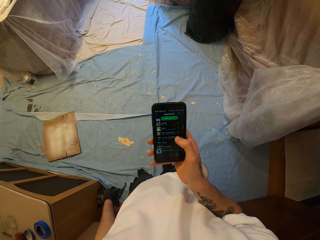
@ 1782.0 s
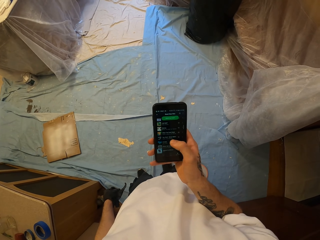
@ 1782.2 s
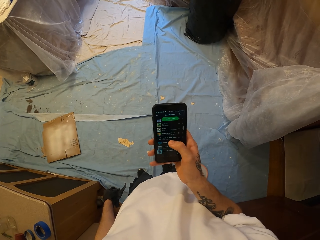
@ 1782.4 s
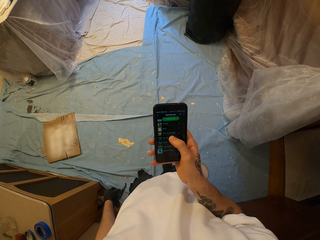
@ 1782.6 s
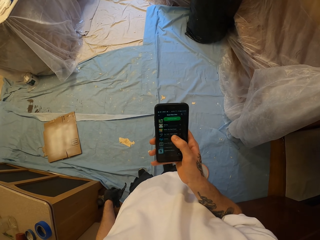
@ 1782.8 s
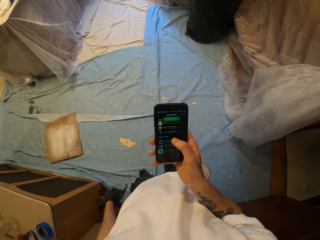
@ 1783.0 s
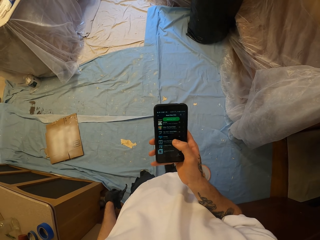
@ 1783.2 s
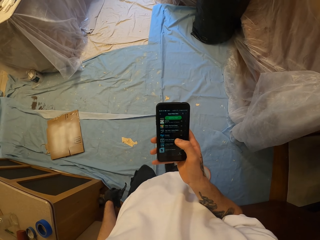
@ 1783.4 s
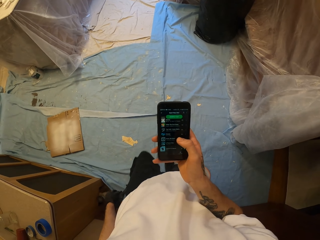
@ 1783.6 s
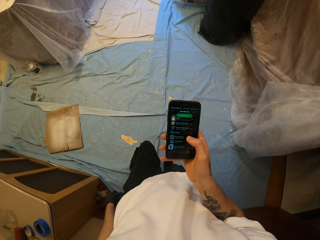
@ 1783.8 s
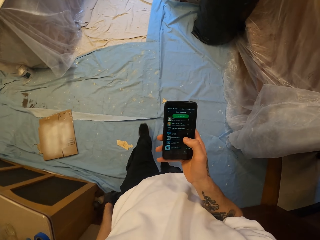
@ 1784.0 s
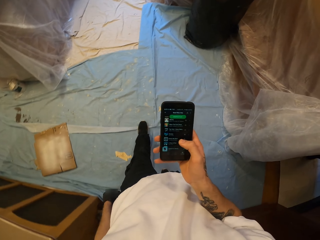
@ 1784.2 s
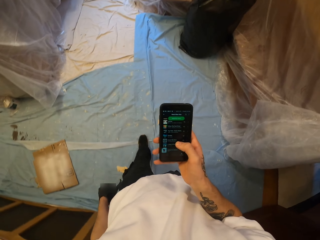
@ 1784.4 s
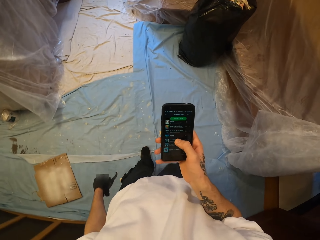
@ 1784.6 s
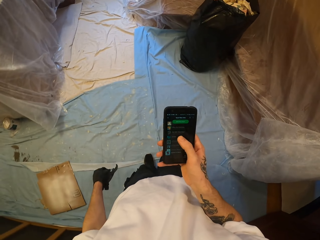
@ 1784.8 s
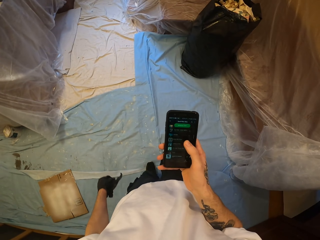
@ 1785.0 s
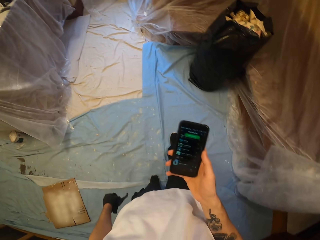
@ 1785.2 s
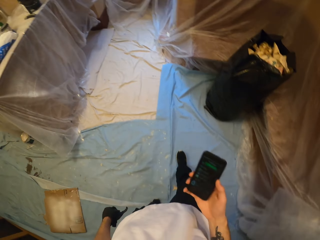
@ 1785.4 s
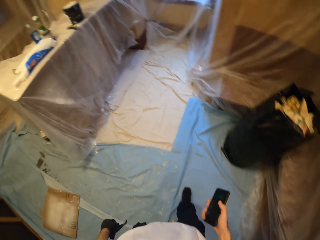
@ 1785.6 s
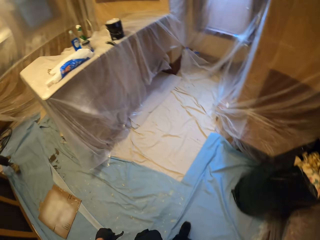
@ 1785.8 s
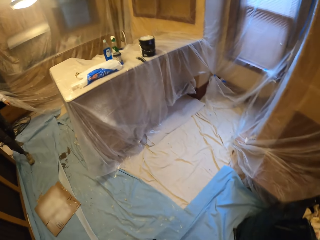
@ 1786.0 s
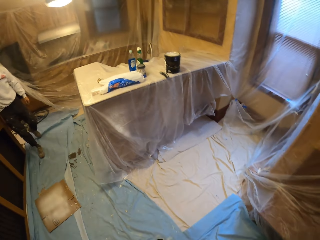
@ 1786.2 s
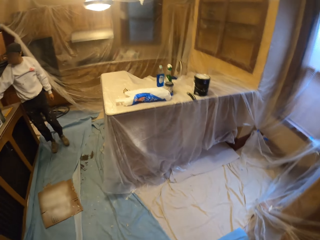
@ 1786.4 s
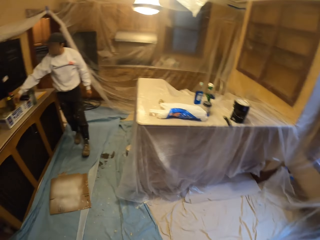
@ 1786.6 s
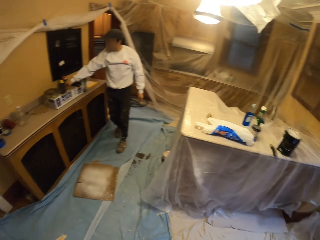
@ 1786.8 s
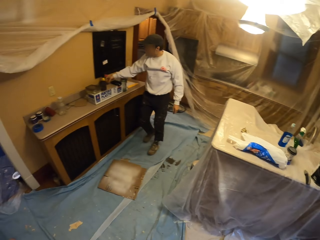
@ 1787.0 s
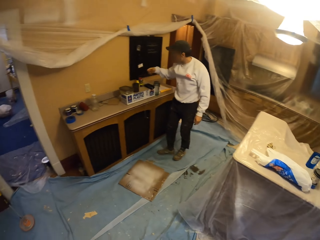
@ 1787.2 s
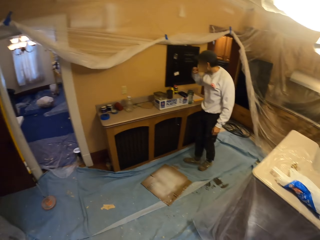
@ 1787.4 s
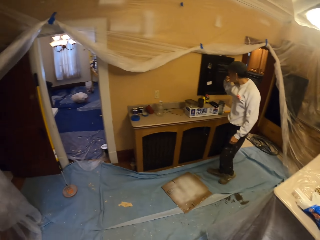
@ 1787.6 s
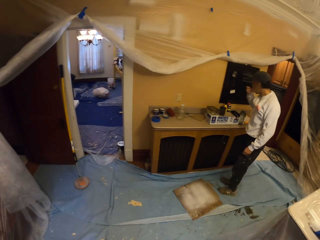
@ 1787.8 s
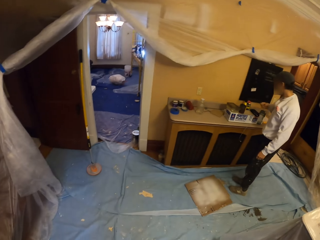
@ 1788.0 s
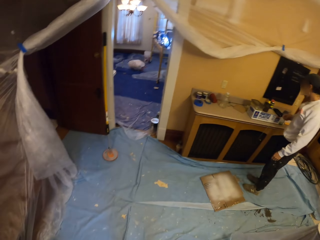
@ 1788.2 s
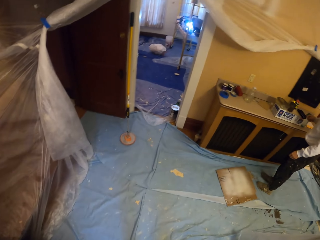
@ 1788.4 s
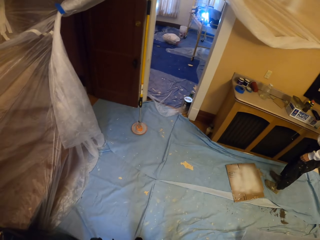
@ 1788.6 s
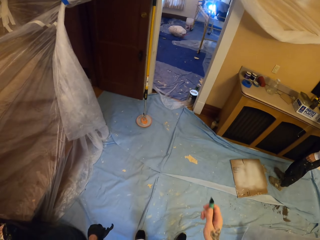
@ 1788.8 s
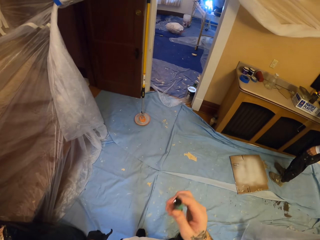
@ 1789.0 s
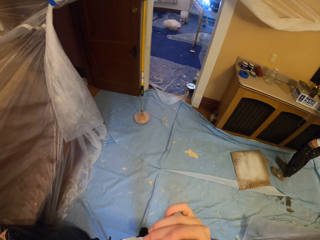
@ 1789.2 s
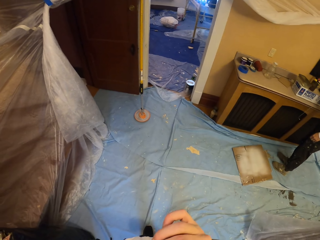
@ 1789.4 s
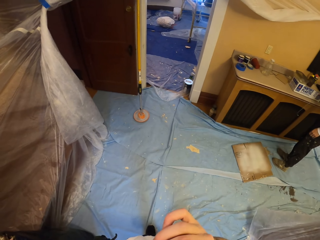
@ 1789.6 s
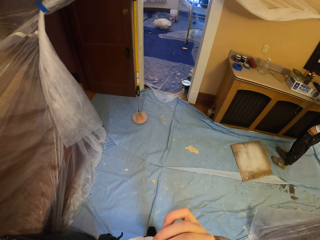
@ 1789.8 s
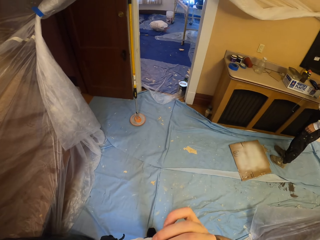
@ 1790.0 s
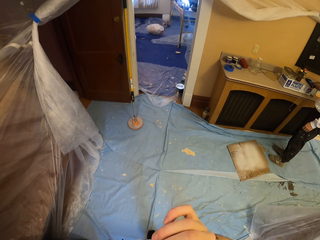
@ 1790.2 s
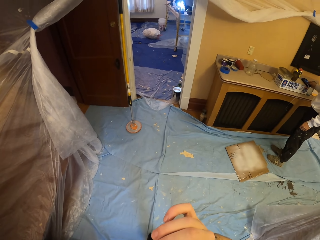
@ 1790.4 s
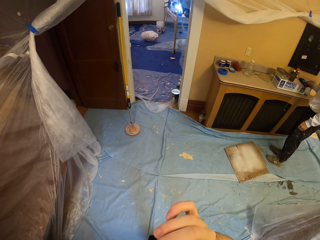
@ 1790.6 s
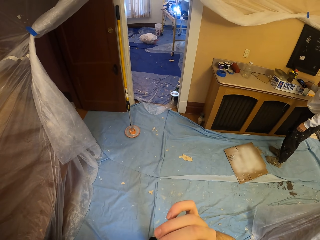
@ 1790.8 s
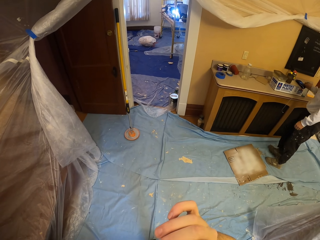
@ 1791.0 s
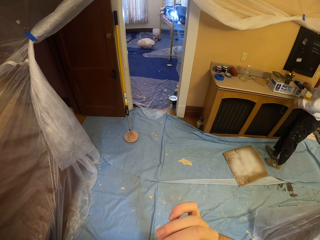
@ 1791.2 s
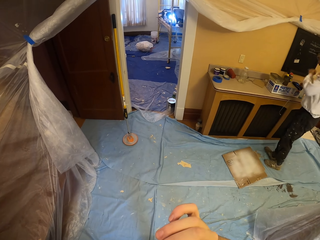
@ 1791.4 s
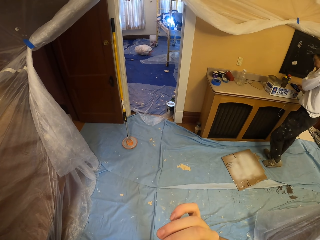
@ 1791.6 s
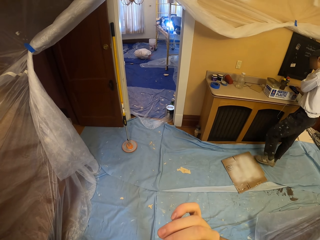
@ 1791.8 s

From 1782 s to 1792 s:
A person puts a hand in the mouth. The camera wearer puts a cigarette in his mouth.

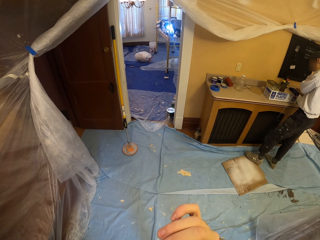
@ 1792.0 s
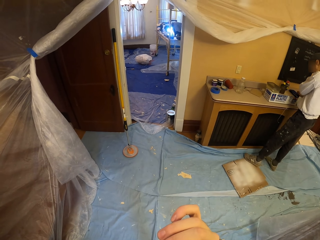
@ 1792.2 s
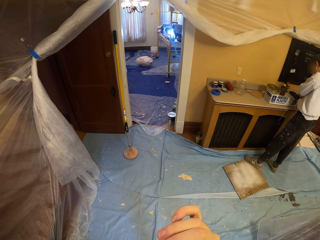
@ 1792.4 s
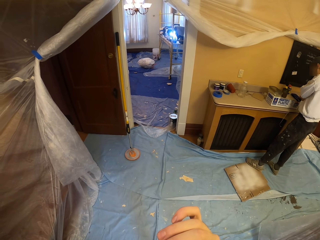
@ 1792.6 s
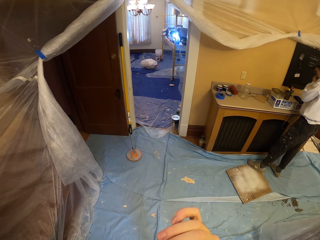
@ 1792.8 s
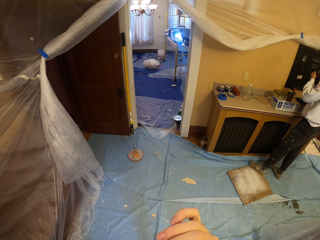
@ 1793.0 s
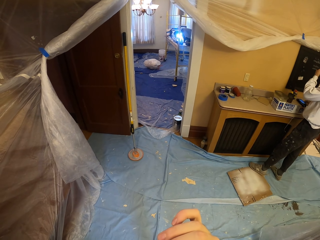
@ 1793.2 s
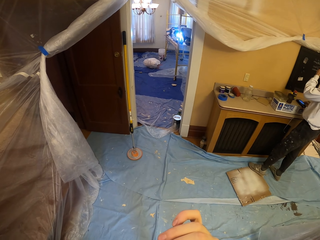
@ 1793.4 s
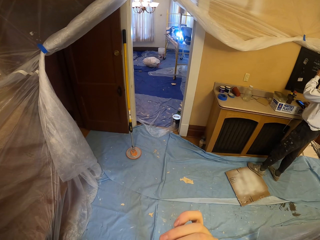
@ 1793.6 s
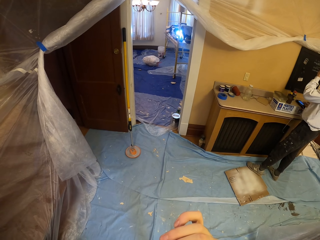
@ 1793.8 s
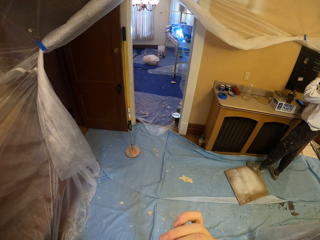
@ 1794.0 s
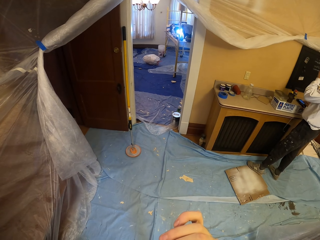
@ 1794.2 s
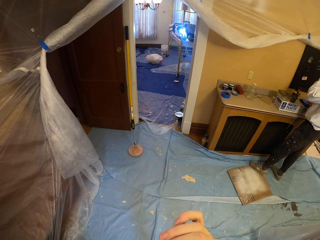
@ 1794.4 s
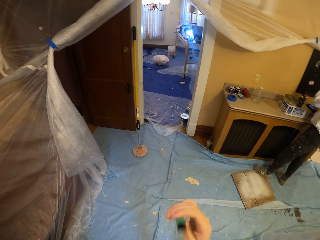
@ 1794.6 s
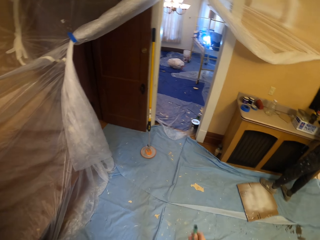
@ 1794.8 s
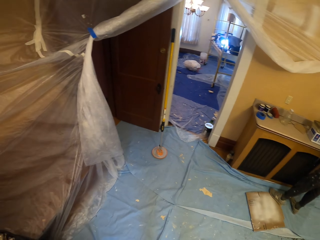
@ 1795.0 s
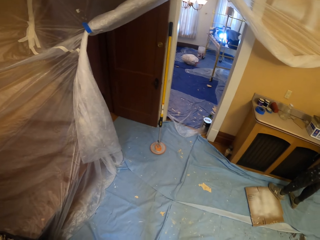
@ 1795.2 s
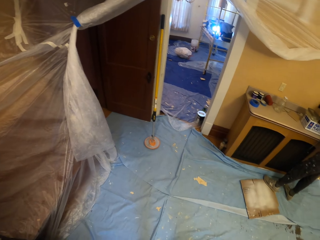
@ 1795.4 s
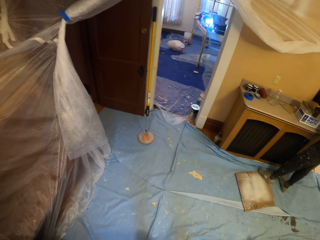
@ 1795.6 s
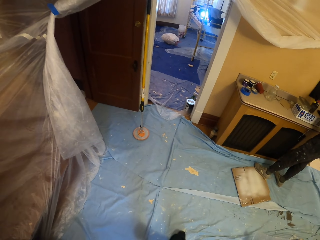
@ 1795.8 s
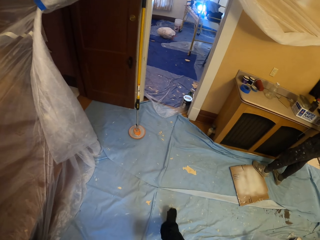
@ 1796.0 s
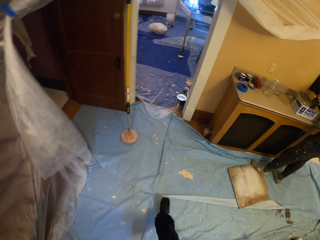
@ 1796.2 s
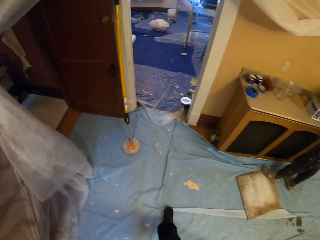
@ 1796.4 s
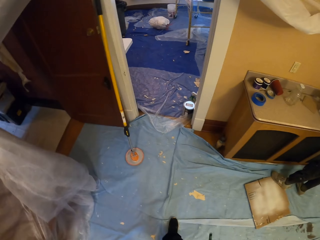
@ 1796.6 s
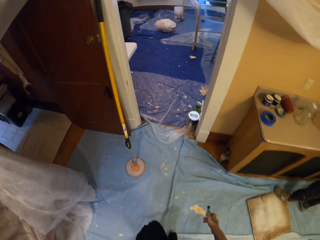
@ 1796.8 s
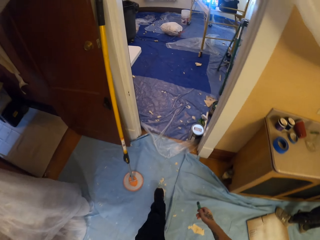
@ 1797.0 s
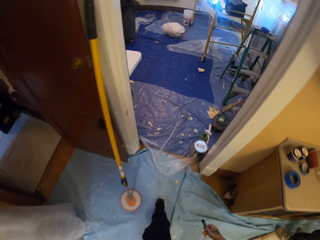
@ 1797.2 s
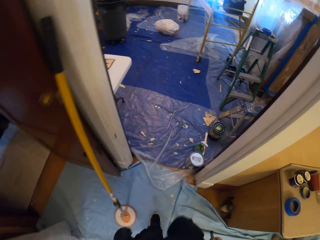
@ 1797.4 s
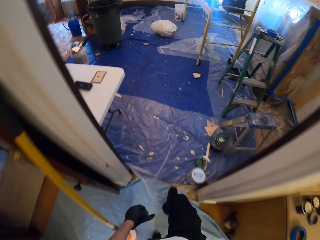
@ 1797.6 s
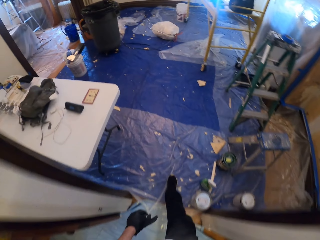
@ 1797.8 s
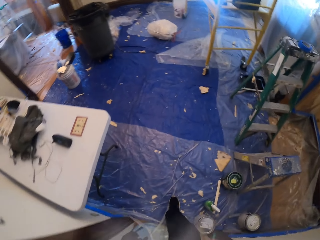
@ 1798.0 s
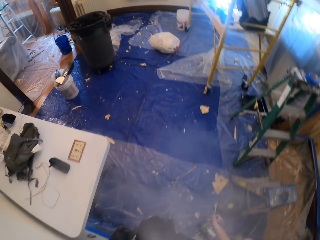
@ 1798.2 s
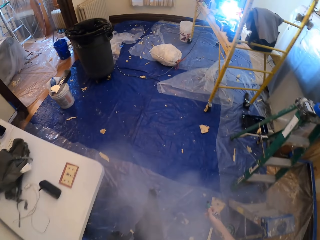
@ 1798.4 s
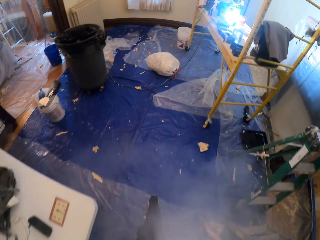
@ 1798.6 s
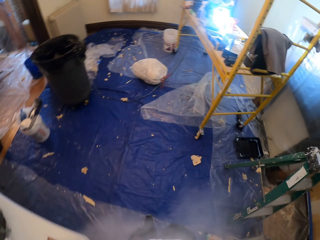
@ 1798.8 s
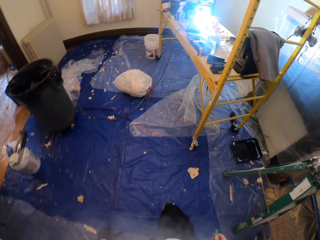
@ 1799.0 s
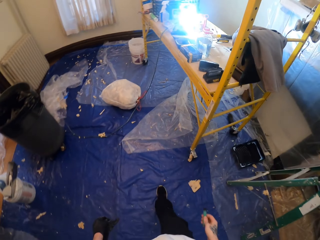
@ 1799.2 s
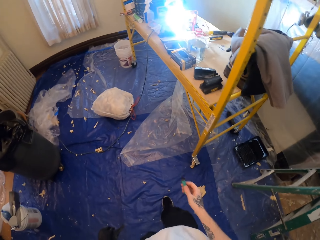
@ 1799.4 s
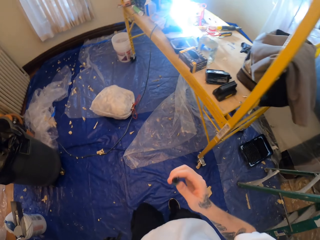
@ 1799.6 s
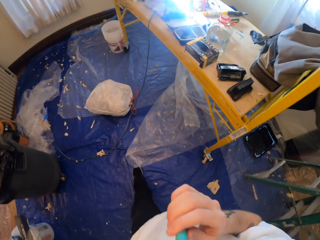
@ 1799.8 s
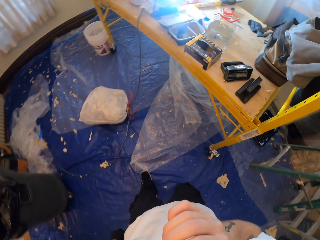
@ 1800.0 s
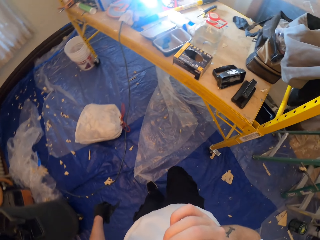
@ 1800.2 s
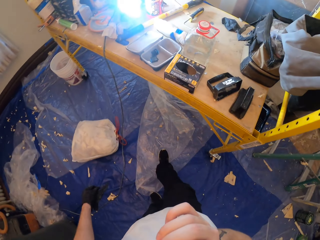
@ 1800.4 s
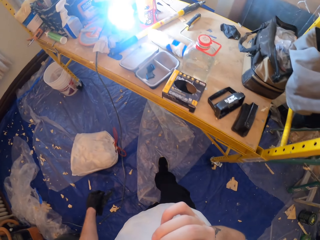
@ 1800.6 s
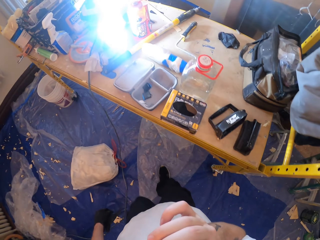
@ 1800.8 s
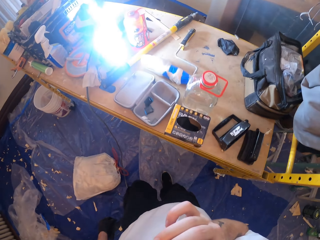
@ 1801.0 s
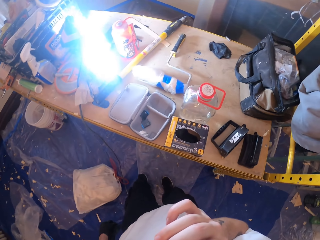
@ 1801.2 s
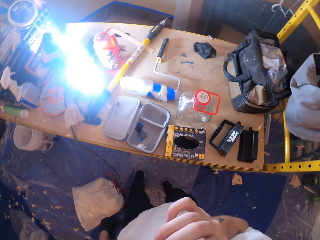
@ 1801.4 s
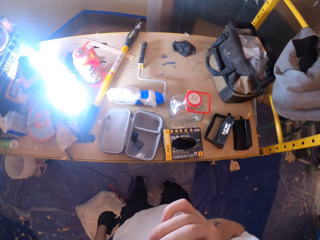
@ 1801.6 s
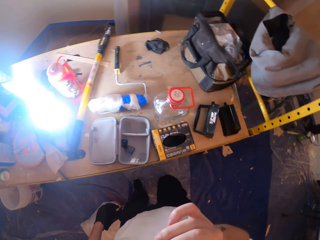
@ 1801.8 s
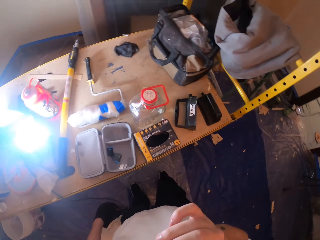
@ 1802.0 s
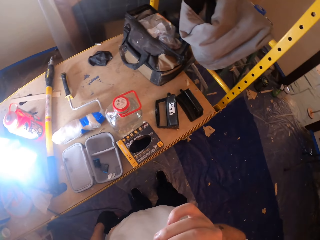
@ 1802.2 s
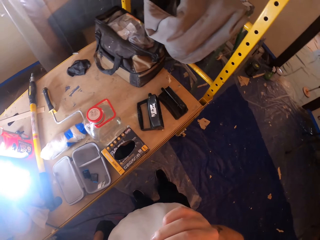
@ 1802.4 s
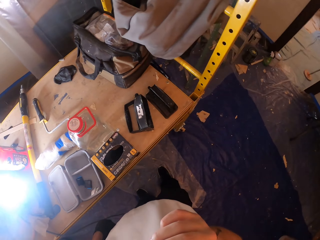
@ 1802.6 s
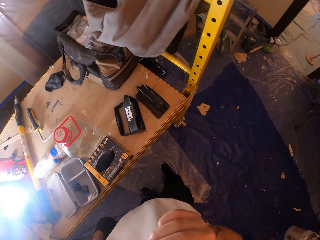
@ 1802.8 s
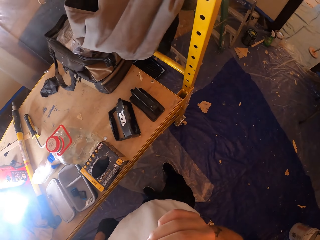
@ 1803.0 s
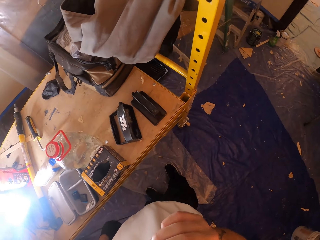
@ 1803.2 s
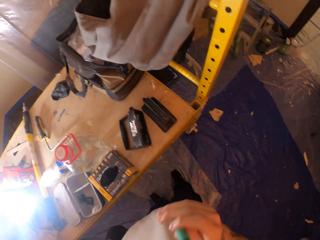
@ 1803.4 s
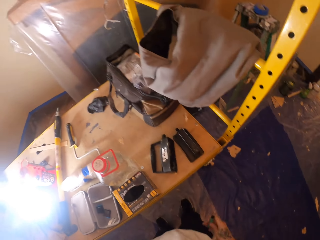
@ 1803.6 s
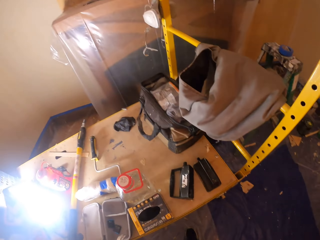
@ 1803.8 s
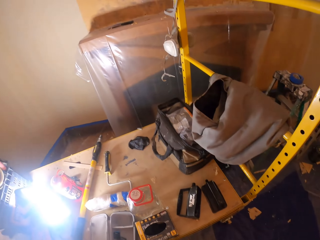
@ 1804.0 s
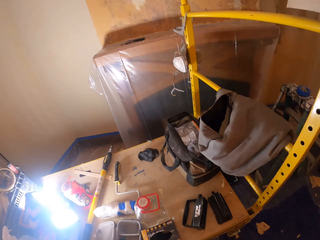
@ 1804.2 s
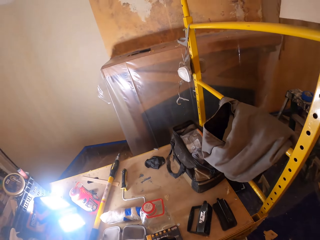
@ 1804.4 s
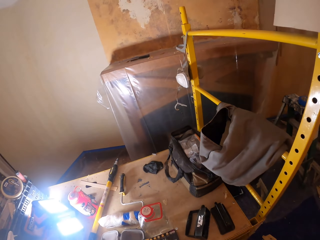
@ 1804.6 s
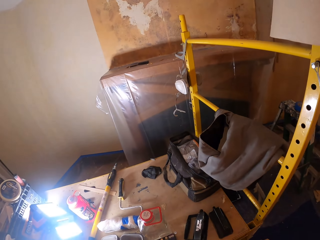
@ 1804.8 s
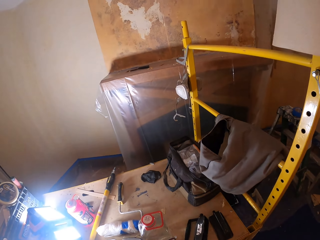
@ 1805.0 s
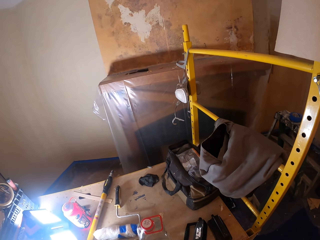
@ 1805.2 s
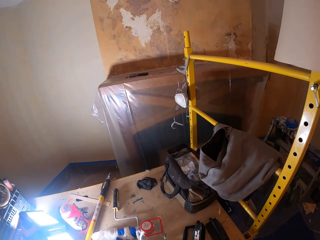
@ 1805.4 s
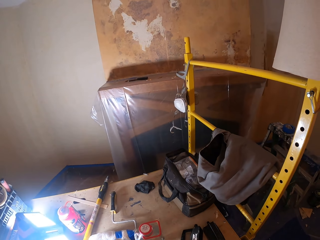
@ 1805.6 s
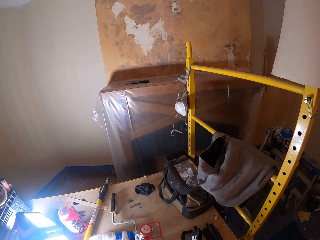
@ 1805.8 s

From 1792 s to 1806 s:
A person stands beside the cupboard. The camera wearer removes the cigarette from his mouth. He walks to the other side of the room. He exhales smoke. He puts the cigarette in his mouth. He stands beside the metallic table.
